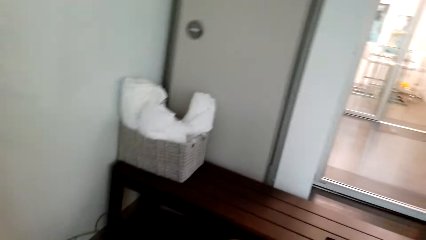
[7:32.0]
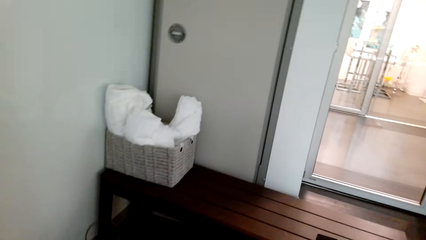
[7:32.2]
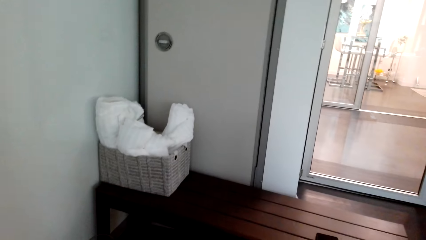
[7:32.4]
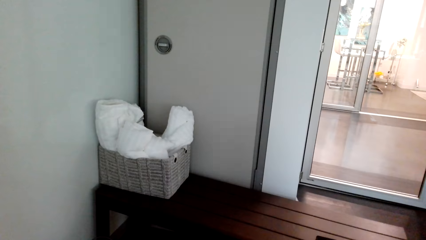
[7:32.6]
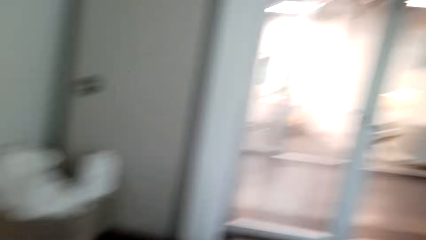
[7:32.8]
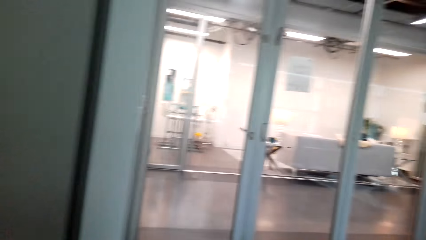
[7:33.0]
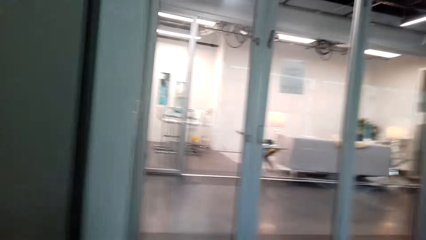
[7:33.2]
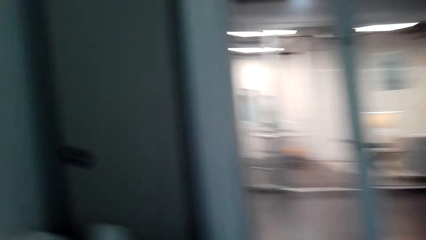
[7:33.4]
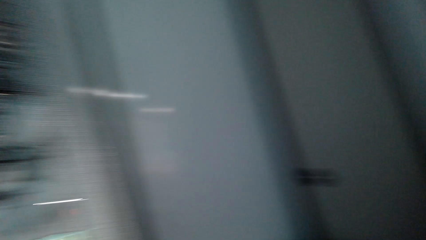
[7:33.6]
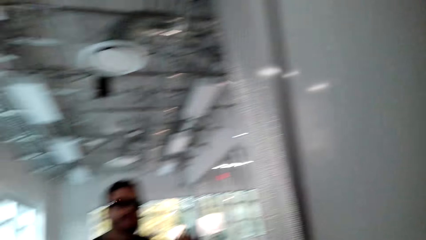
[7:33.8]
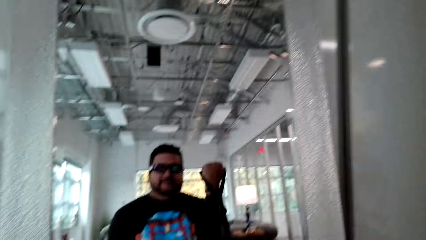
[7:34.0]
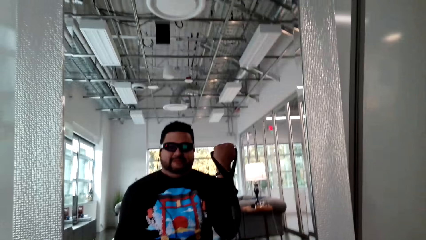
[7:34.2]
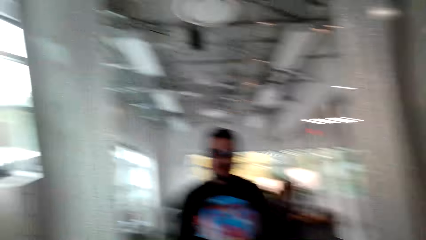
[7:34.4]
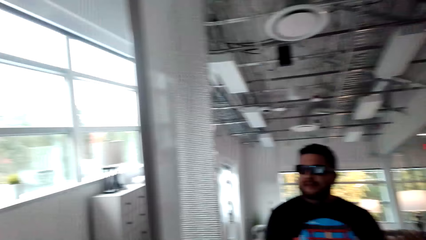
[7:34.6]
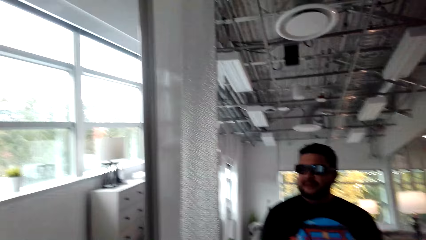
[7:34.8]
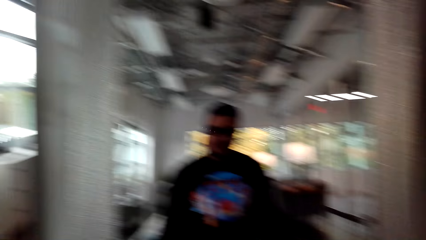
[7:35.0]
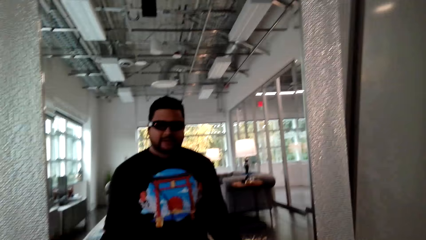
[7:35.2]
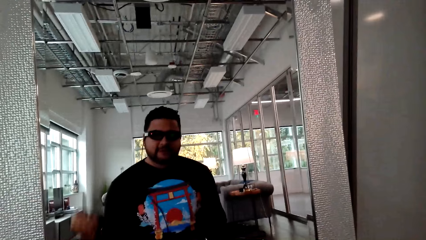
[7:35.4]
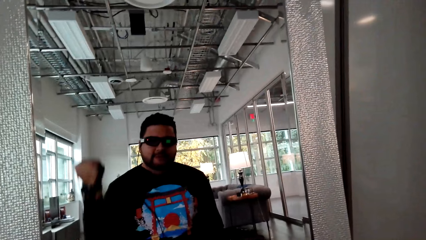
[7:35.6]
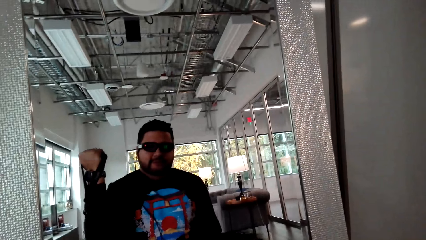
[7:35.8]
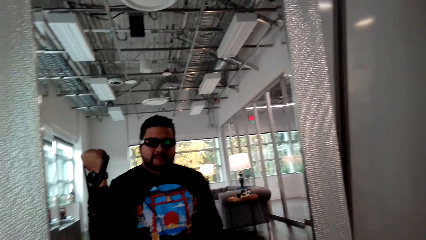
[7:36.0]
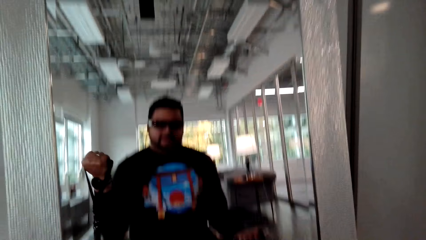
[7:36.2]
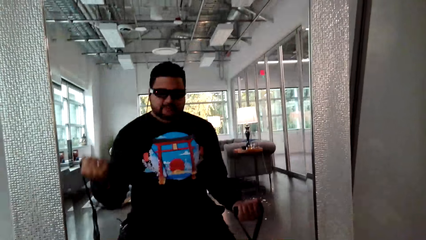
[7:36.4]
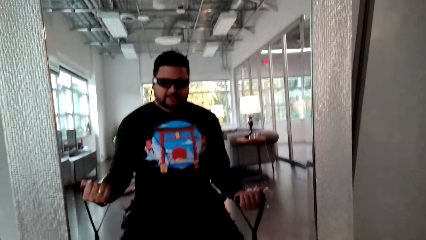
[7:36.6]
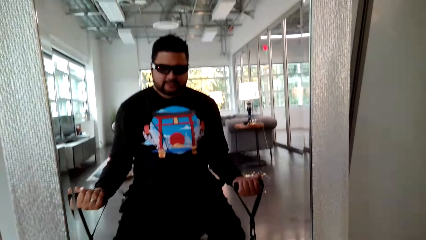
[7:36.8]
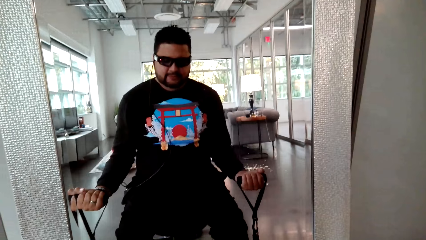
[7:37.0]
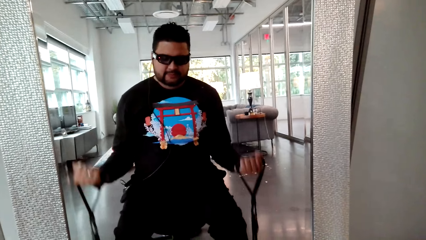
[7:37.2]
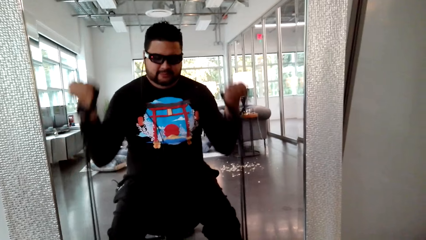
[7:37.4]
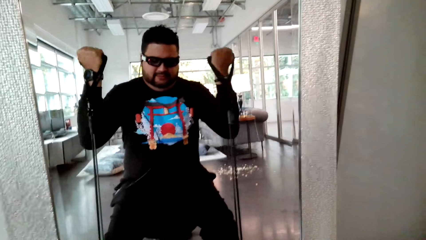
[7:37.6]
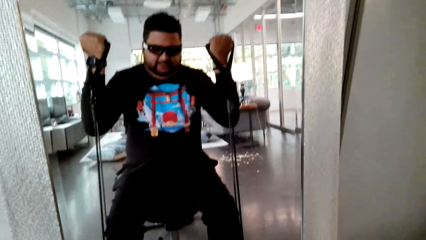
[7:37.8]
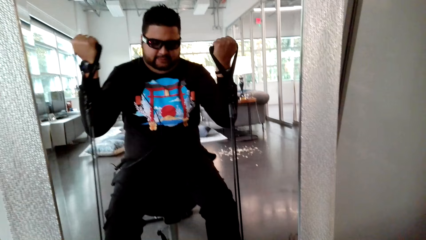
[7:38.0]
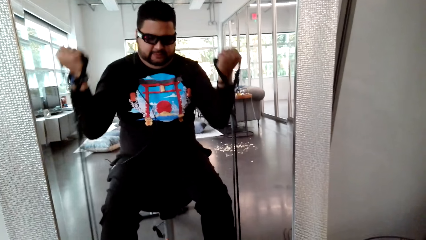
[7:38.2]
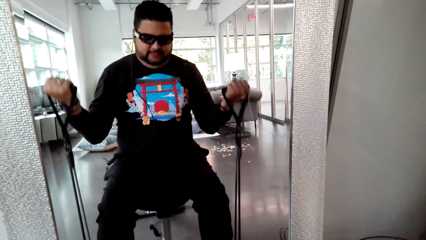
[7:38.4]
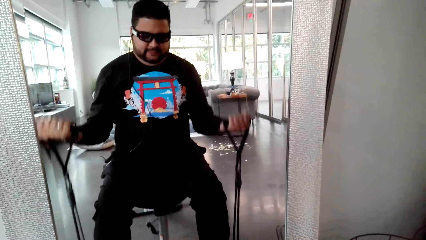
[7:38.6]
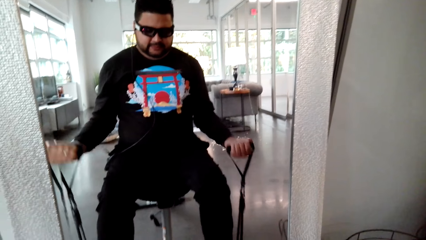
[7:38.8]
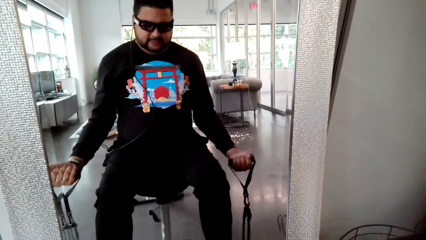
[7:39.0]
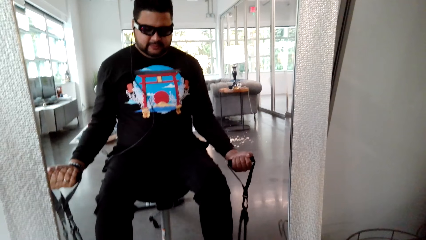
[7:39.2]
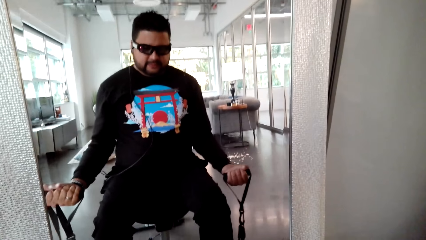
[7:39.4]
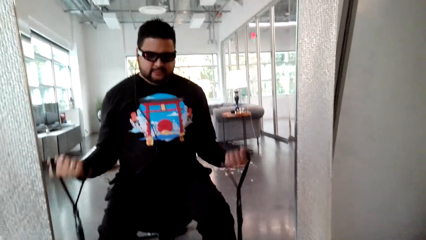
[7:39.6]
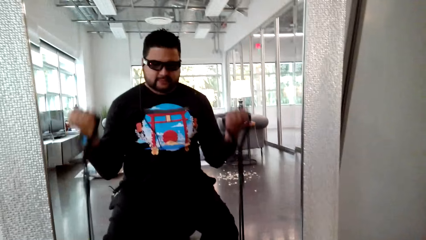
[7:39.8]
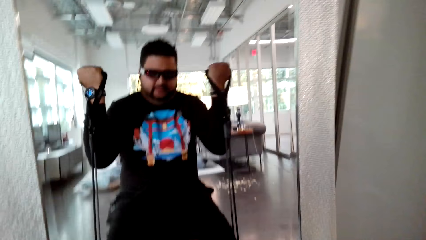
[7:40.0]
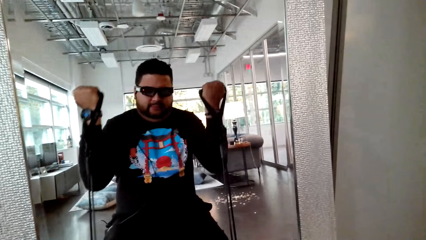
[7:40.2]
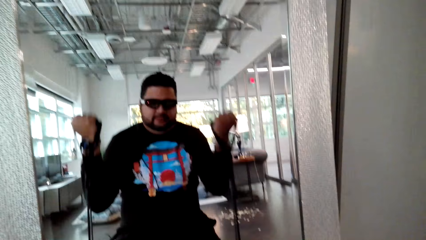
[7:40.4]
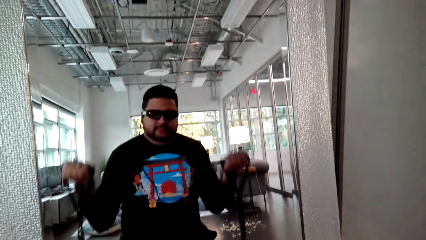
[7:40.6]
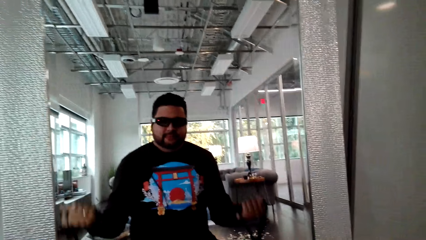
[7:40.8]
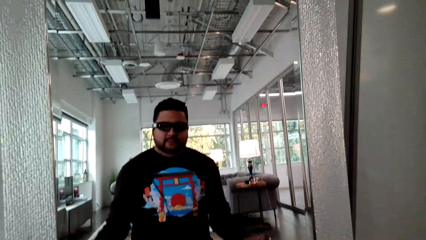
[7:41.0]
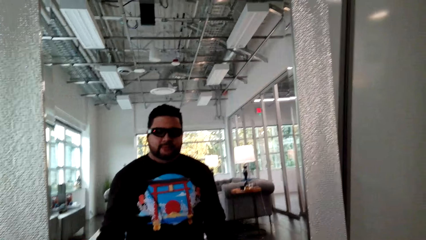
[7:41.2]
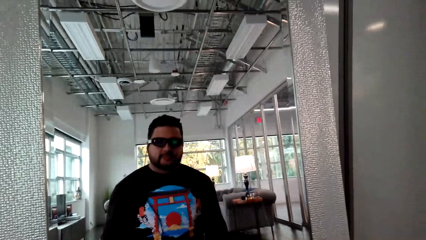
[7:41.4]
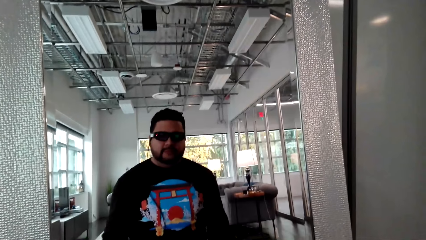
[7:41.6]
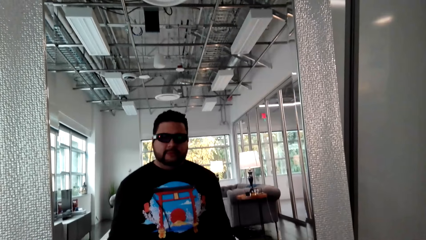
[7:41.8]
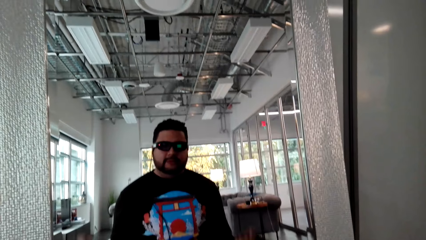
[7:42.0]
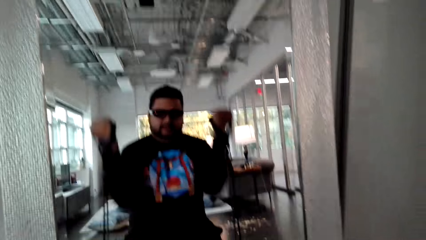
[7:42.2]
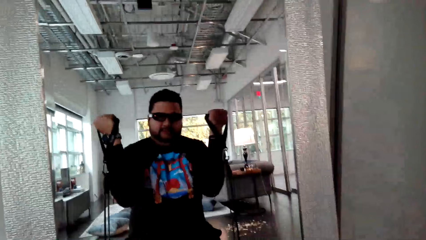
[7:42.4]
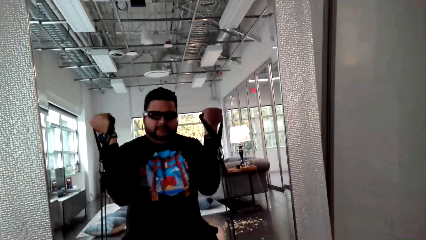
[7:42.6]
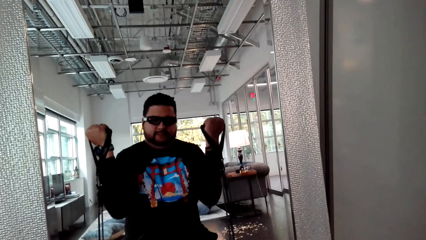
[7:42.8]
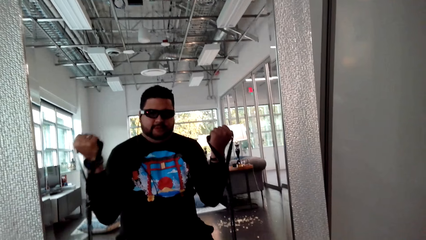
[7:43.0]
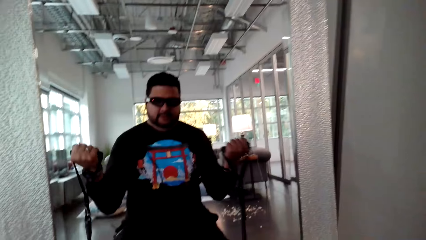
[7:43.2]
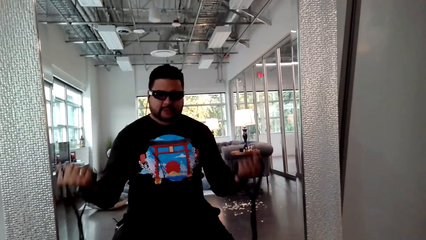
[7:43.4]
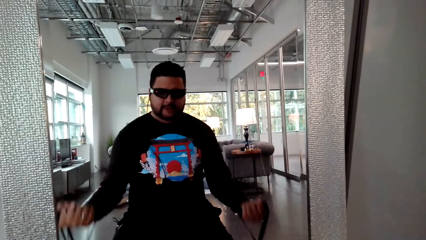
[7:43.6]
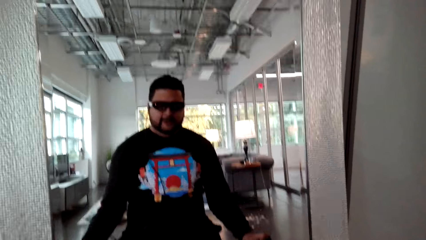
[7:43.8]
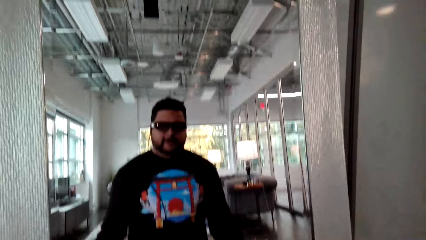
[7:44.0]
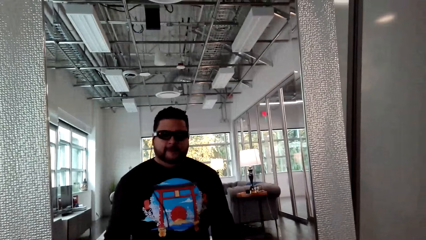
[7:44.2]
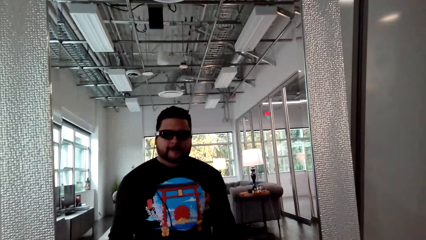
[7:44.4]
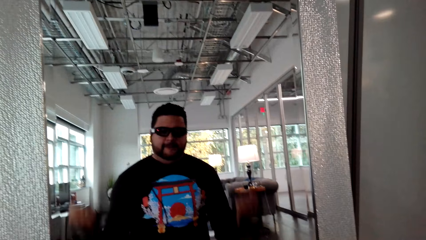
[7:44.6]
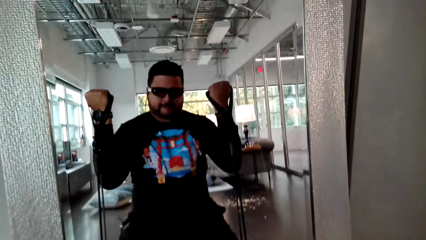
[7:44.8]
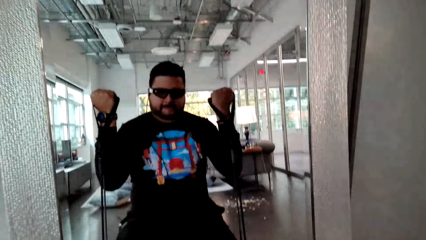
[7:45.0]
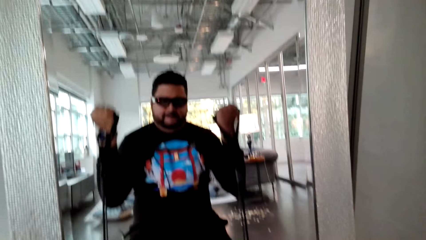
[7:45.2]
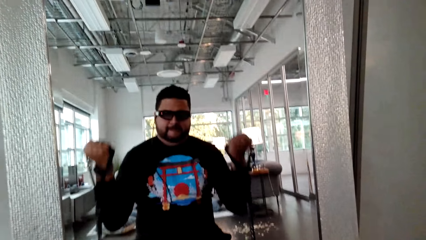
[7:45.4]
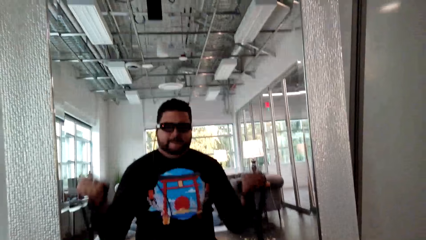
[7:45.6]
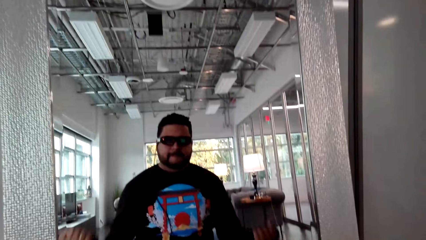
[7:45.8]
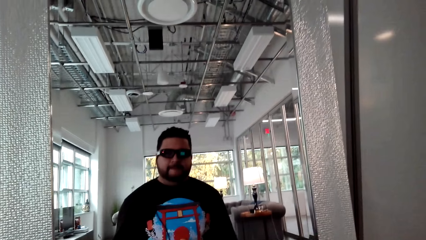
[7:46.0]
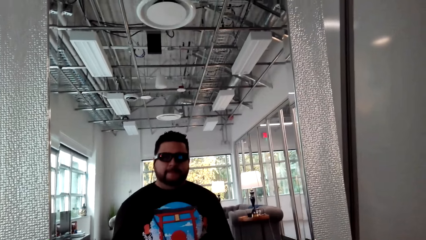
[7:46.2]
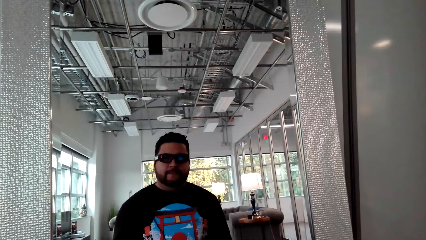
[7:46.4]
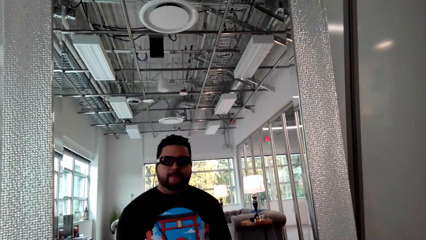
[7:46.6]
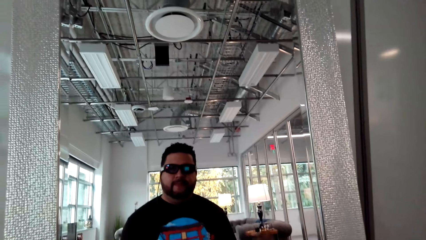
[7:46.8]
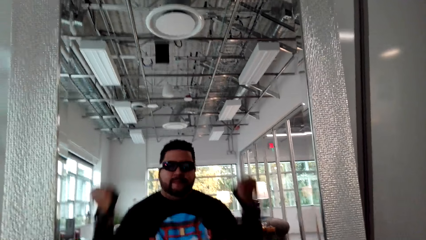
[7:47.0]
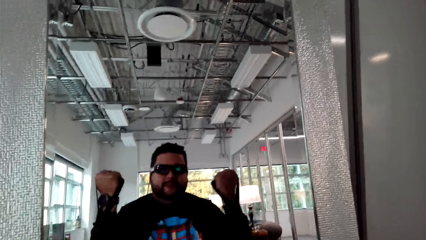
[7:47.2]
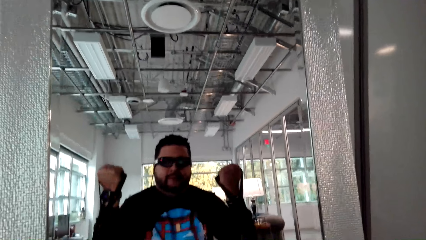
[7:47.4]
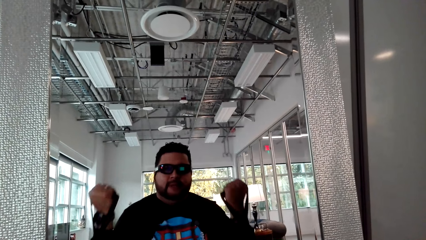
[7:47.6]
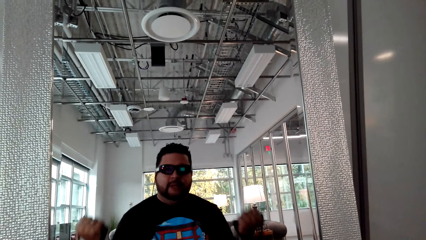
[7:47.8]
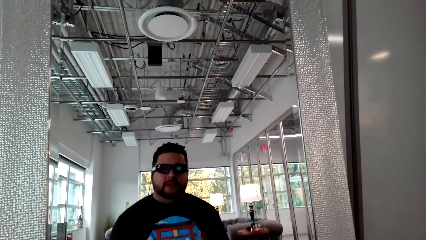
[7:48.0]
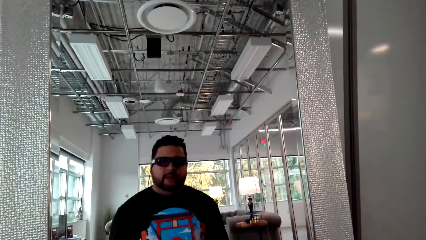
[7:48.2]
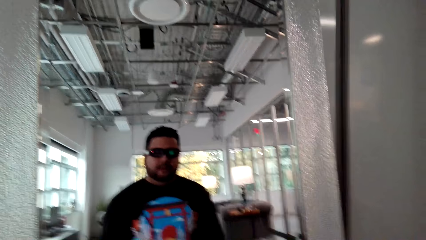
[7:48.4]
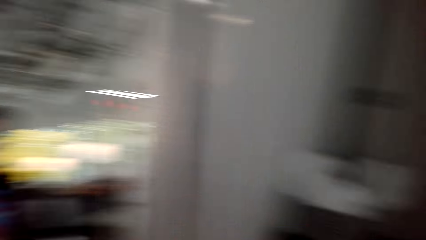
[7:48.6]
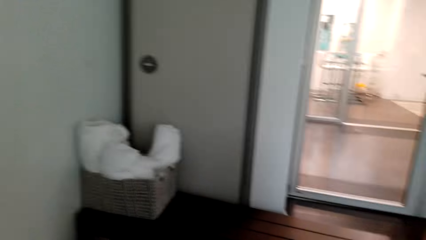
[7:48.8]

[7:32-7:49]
The camera wearer looks aside. They look around. They pull the rope. They stretch the rope.
